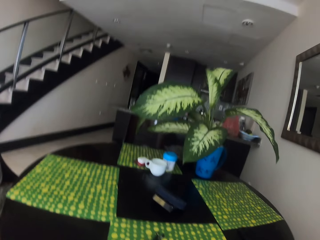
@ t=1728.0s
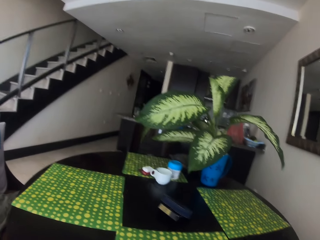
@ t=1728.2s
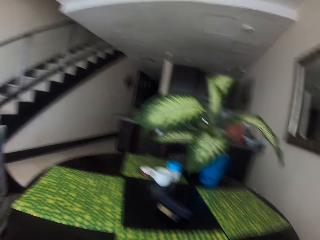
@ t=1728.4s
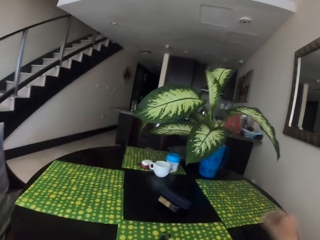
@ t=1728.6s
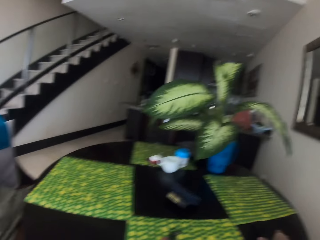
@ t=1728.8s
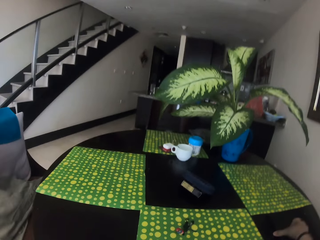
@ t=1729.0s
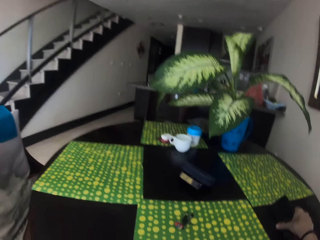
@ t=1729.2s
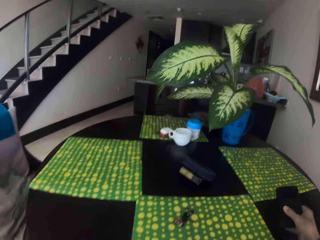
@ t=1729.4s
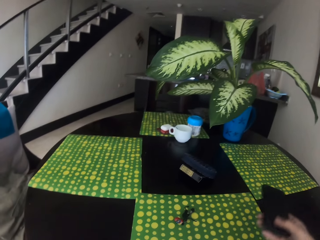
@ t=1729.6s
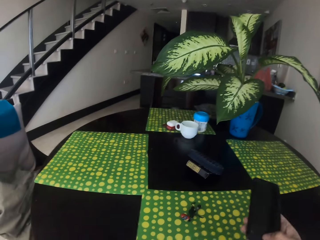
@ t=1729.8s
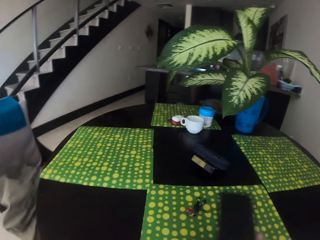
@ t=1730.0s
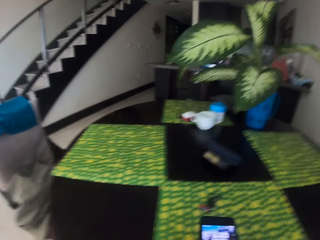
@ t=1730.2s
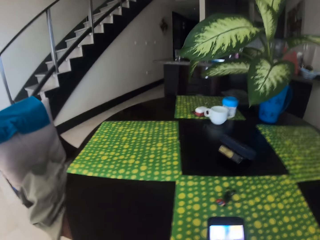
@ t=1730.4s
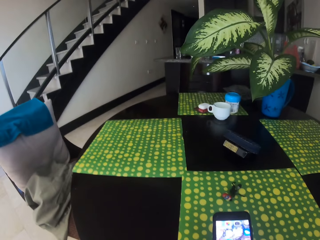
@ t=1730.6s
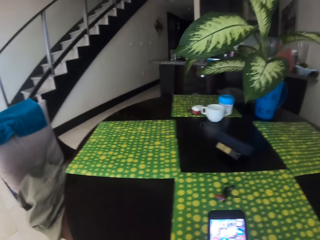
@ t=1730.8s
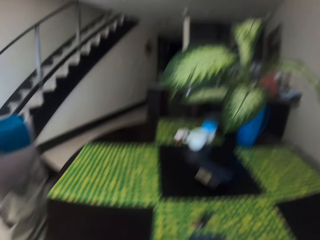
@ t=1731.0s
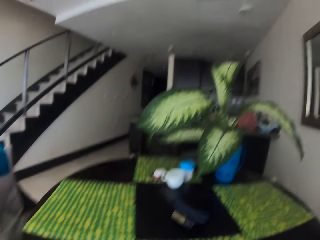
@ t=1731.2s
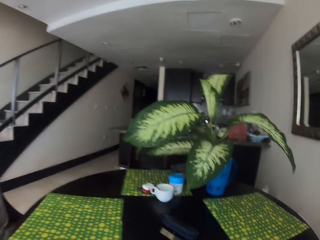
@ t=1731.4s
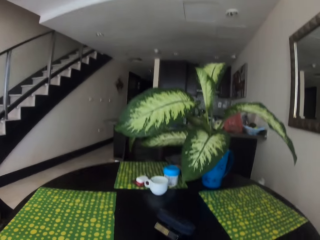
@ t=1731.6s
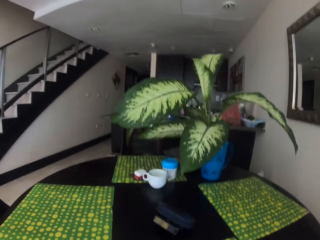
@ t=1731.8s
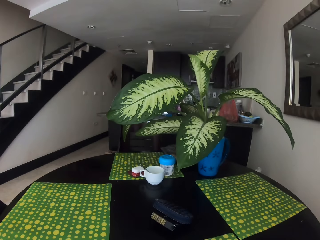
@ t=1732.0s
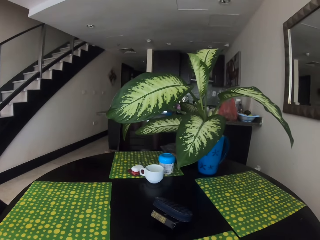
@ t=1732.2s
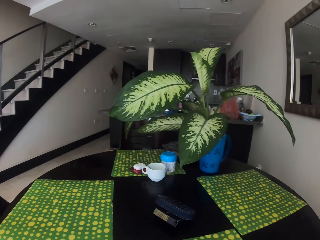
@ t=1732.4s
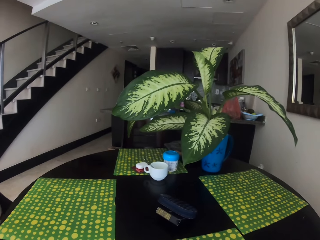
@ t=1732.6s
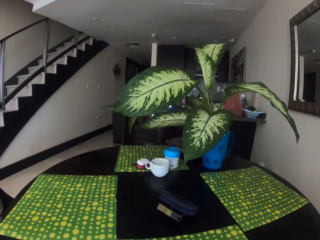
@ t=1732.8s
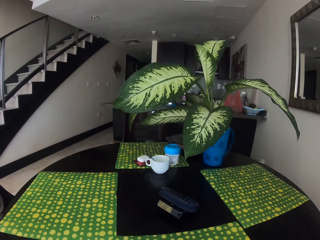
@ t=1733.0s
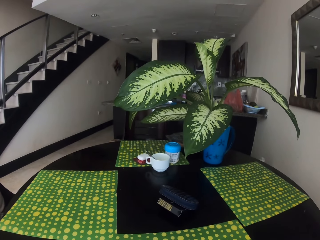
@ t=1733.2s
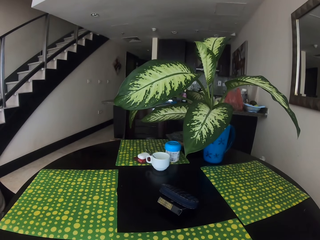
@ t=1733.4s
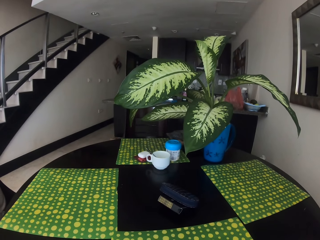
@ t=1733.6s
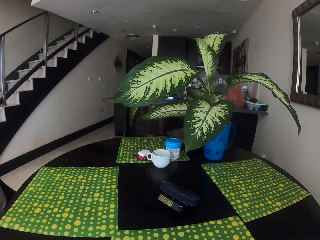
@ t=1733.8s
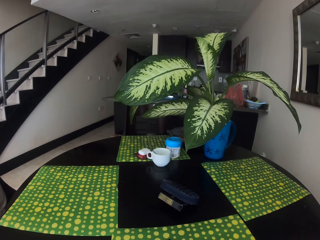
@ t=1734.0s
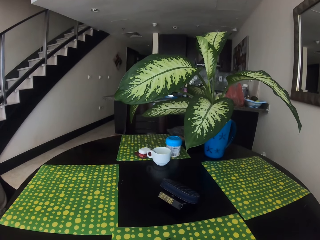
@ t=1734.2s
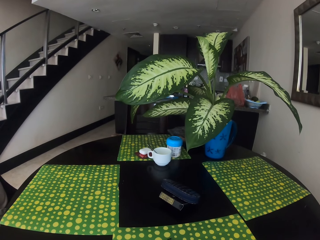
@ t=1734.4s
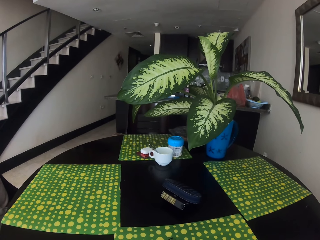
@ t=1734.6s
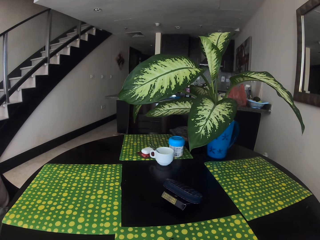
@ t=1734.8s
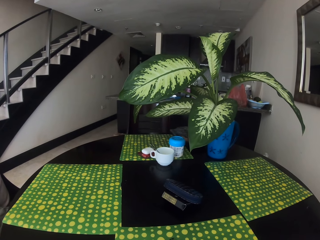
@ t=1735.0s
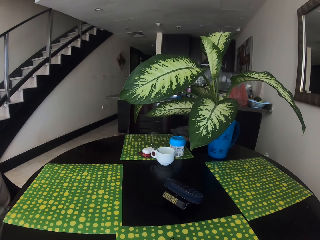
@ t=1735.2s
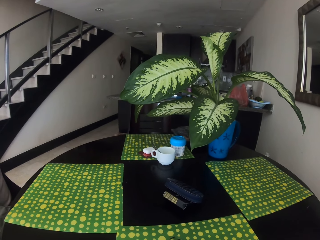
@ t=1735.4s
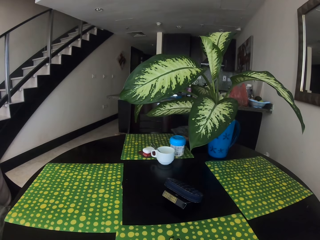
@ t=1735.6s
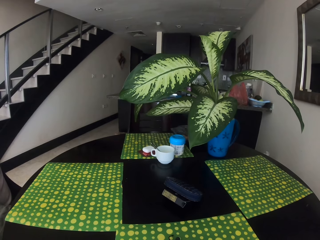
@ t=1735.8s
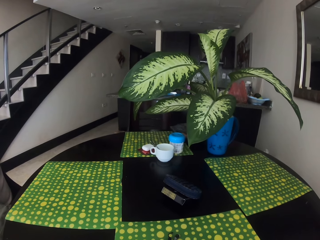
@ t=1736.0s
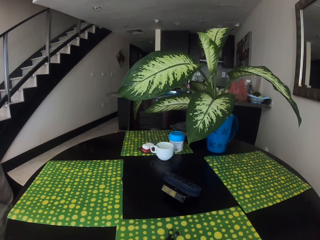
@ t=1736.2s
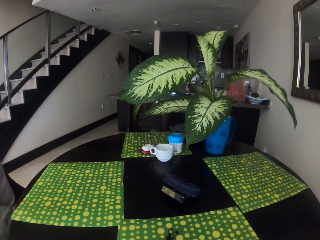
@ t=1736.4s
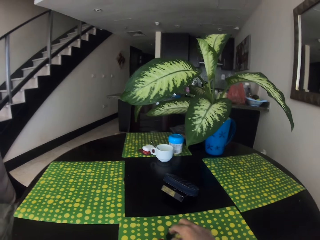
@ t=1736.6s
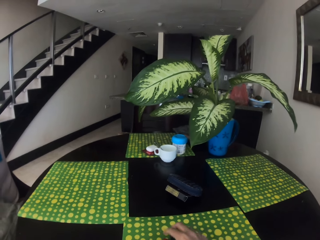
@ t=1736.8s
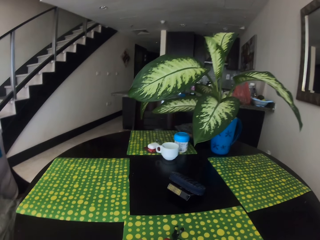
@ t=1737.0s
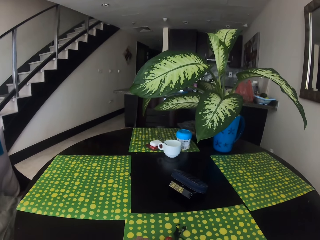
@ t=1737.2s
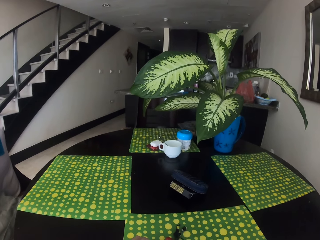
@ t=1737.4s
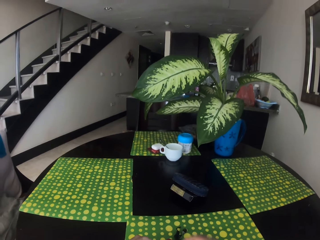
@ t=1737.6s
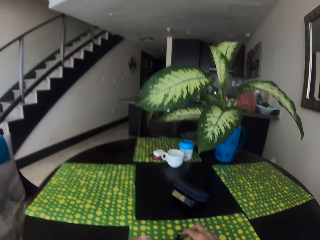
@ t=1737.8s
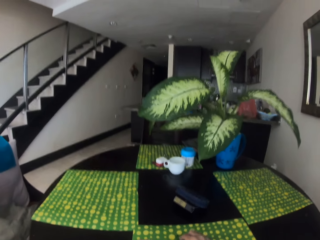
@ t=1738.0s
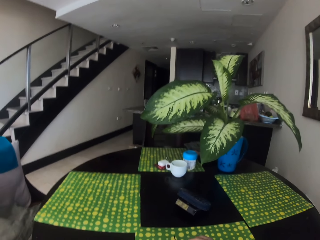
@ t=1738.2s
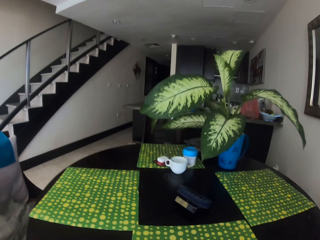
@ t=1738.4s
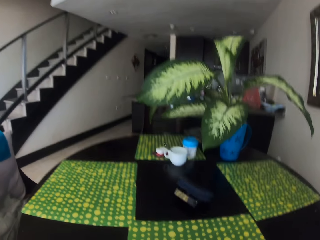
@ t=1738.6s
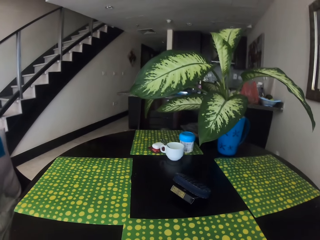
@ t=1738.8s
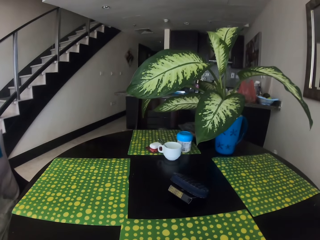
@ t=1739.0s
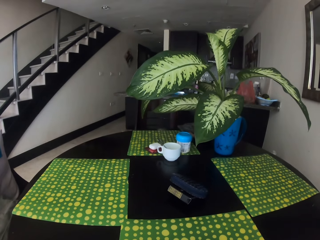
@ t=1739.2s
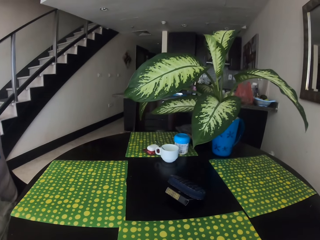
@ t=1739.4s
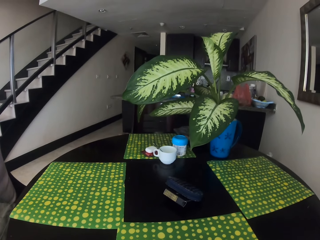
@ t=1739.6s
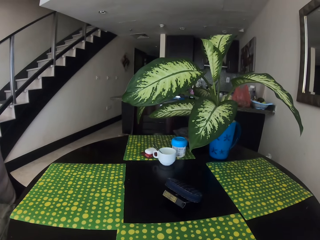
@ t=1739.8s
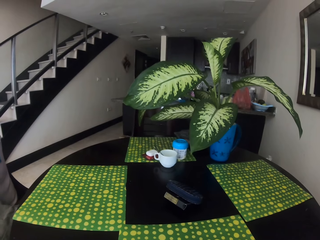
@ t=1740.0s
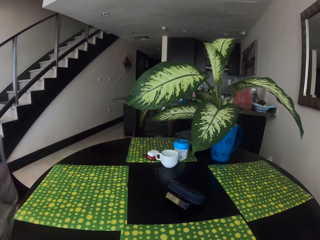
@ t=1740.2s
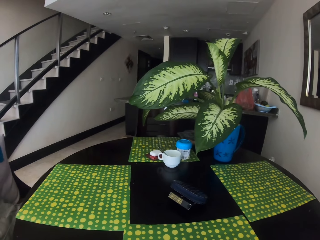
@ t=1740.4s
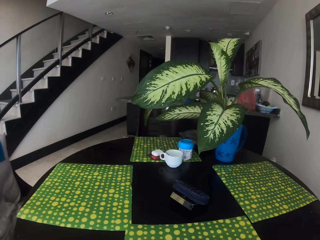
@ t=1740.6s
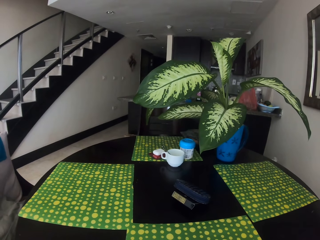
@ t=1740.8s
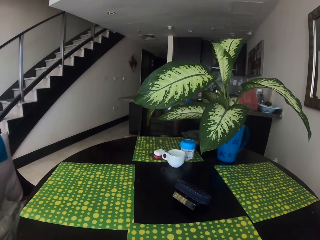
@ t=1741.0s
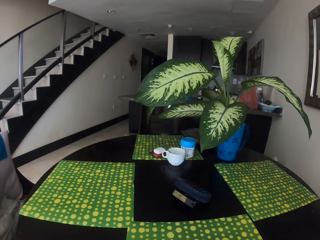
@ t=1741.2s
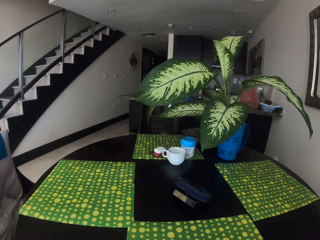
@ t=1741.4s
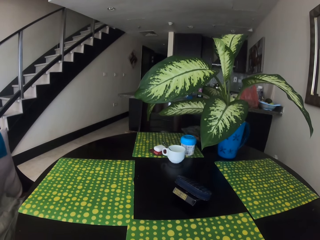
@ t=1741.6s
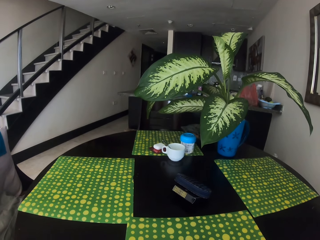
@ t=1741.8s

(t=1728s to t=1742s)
The camera wearer picks up the phone from the dining table with her right hand. She looks at the phone. She places the phone on the table. She looks at something.

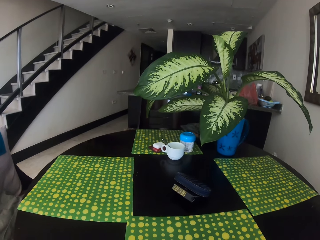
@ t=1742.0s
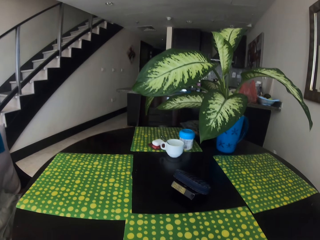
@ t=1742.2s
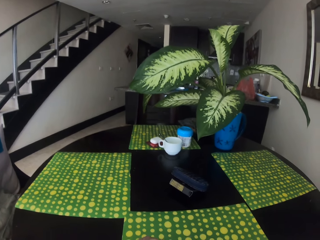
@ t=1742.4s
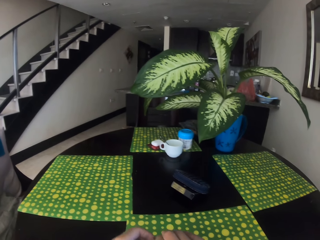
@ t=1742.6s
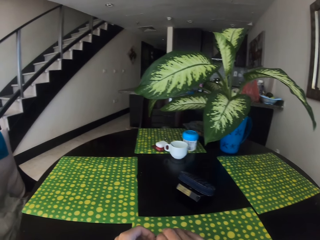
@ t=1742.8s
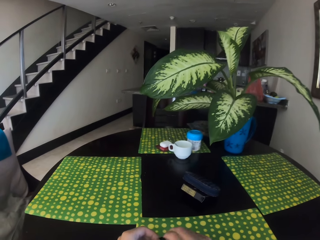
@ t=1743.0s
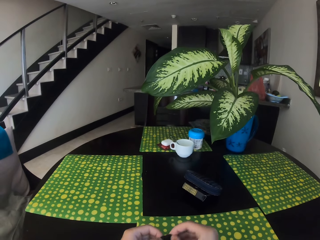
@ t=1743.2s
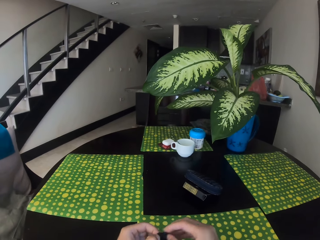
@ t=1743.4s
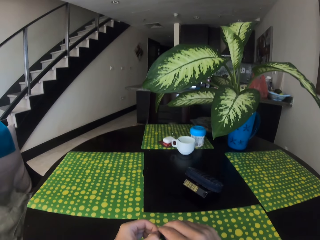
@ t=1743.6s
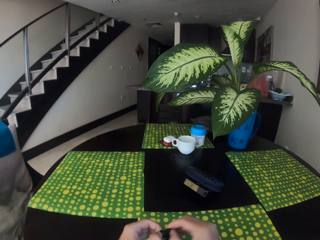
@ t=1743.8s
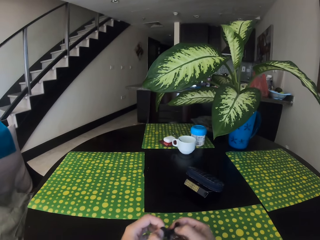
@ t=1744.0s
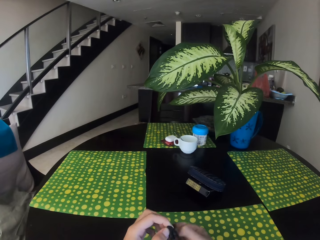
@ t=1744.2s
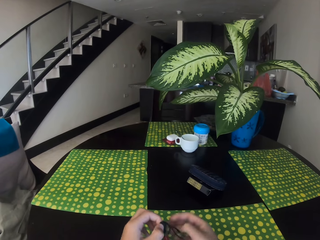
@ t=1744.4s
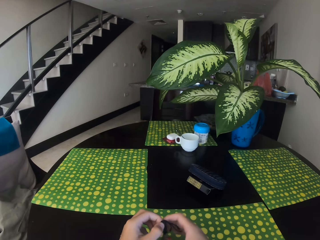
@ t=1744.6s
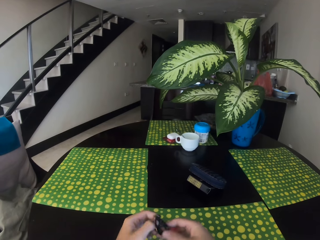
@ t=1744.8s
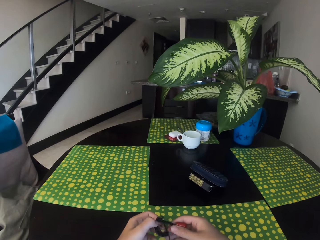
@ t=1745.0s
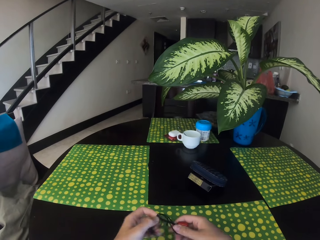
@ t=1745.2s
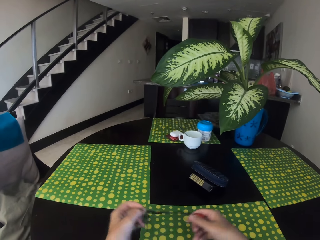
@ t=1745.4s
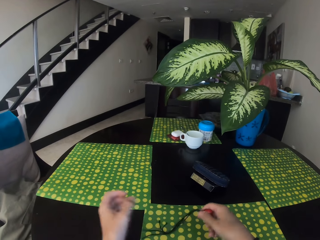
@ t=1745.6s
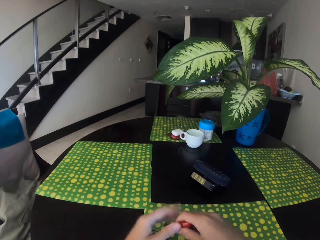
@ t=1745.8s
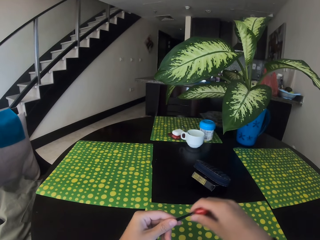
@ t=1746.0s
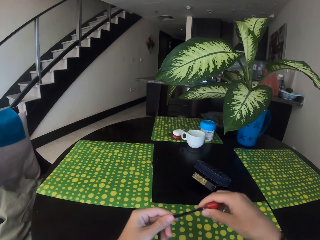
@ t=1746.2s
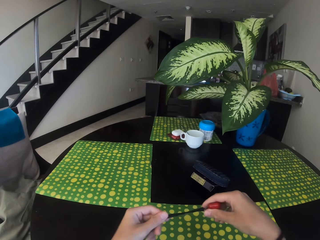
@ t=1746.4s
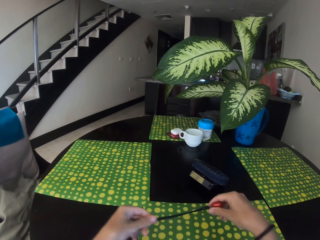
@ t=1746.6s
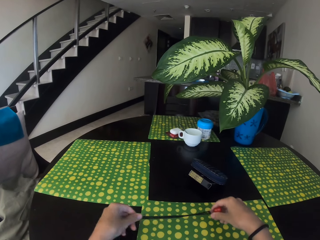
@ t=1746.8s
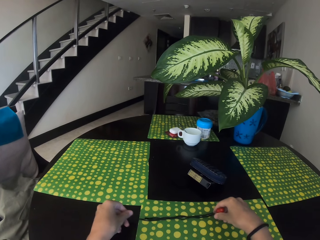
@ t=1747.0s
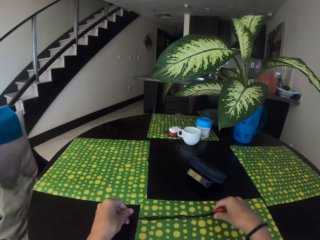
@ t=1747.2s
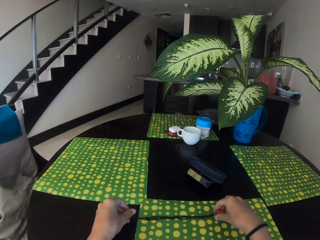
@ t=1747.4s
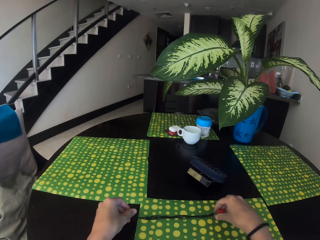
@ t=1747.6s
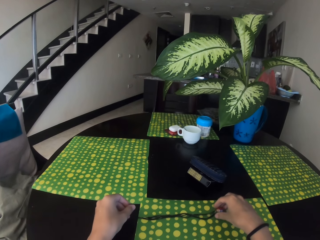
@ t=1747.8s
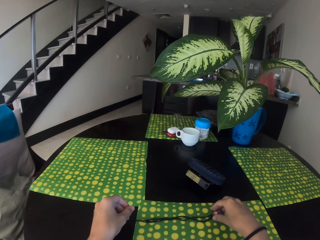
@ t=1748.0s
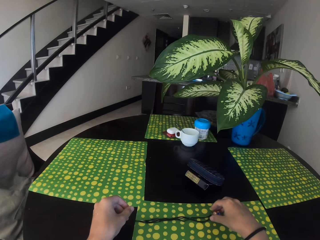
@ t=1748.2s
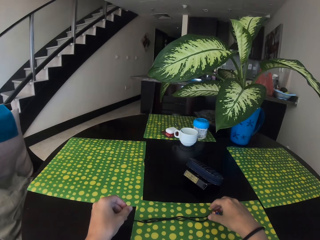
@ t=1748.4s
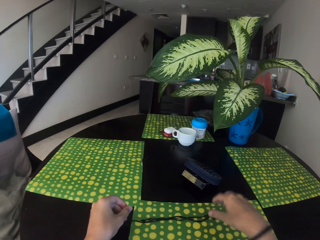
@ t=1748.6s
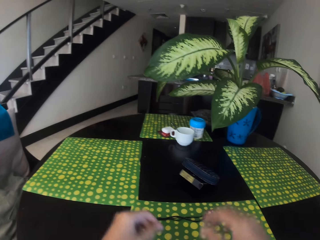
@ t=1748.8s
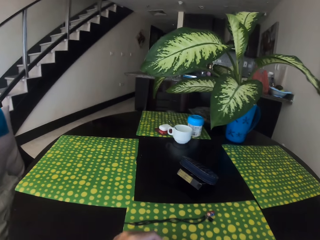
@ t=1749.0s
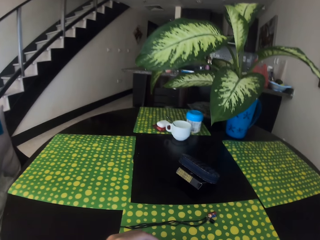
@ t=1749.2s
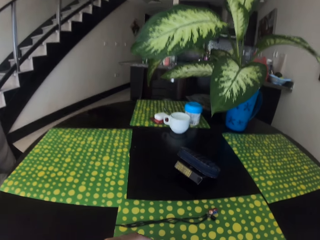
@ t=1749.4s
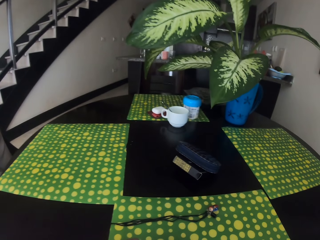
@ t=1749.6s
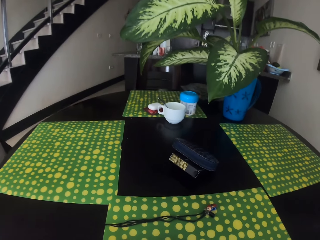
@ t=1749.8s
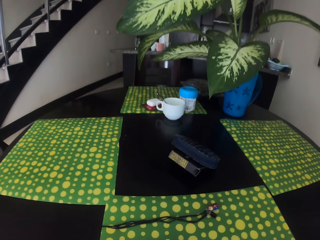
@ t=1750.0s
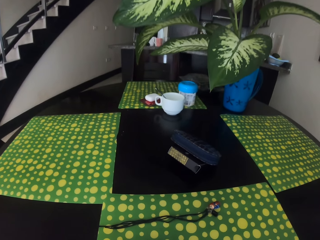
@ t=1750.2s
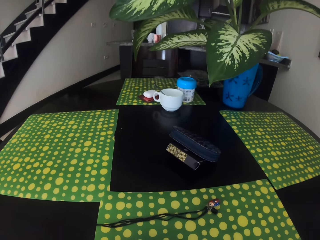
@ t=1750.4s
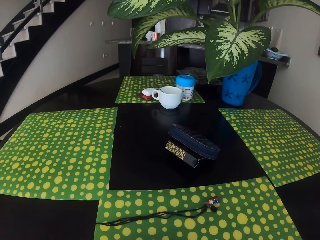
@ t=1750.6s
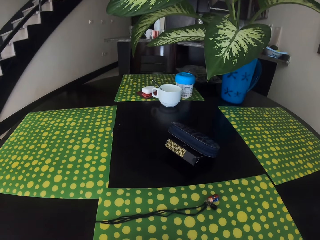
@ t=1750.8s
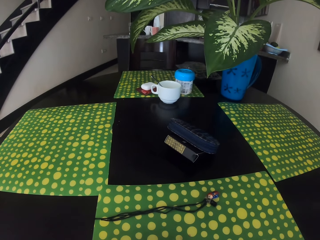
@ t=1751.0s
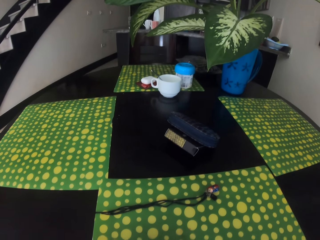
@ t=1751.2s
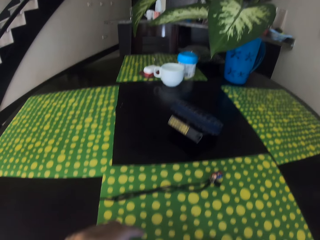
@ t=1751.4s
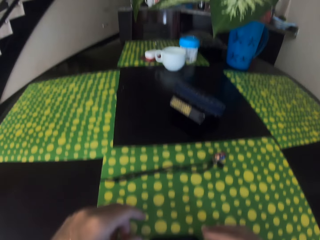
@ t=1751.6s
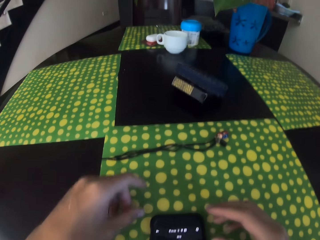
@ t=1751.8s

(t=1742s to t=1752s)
The camera wearer untangles a rope with her hands. She unfolds something. She drops the rope on the dining table. She scrolls the phone.
